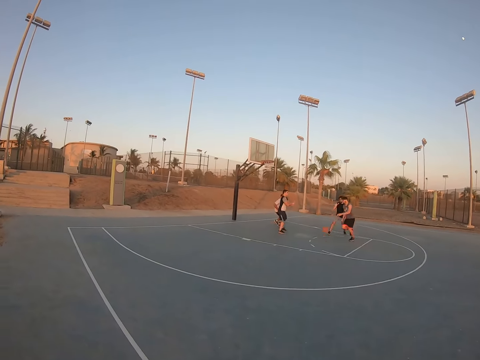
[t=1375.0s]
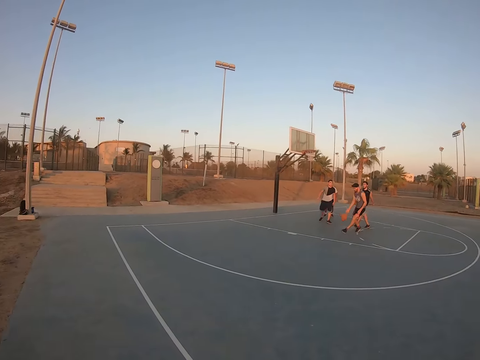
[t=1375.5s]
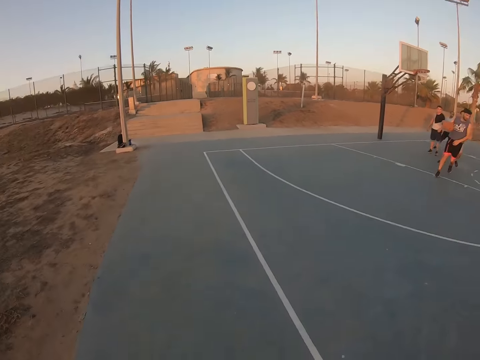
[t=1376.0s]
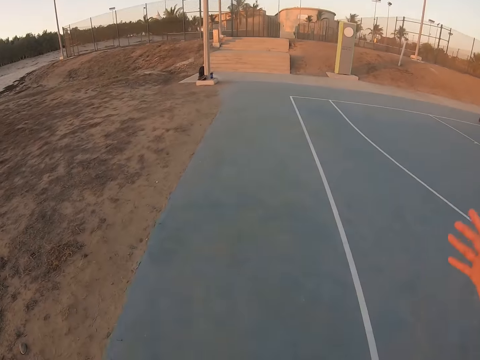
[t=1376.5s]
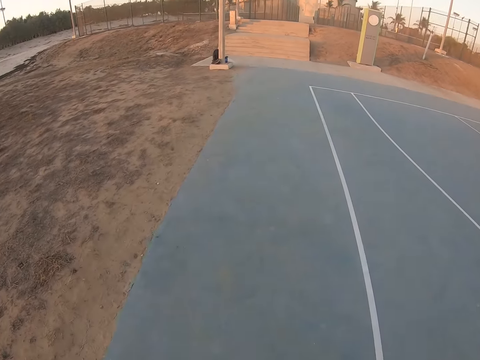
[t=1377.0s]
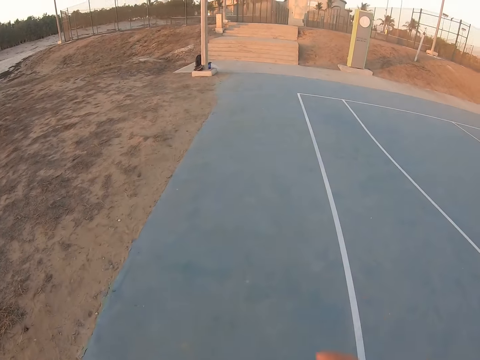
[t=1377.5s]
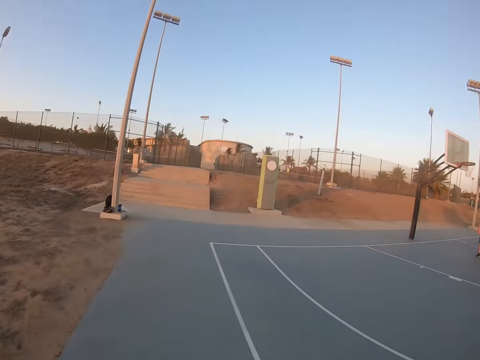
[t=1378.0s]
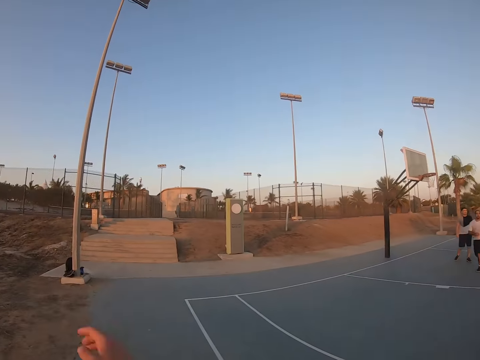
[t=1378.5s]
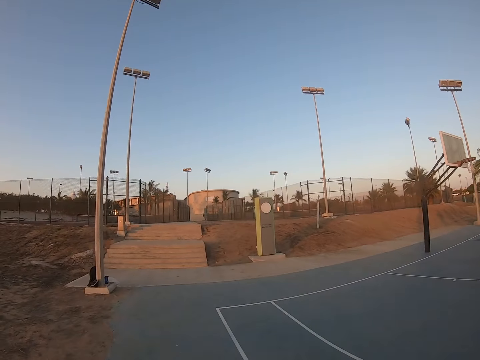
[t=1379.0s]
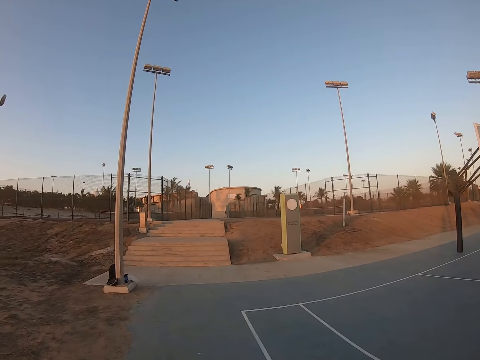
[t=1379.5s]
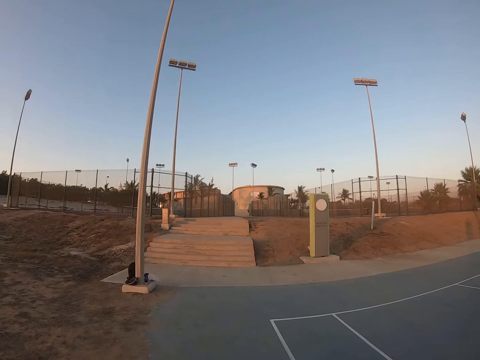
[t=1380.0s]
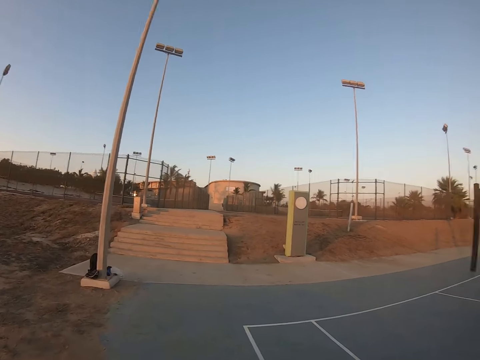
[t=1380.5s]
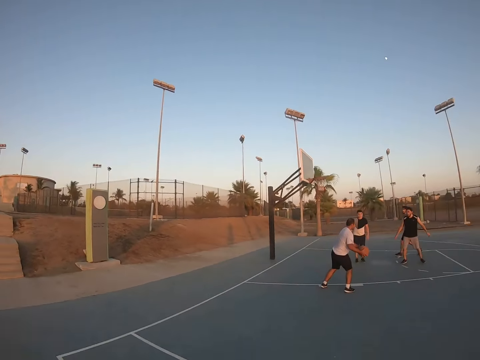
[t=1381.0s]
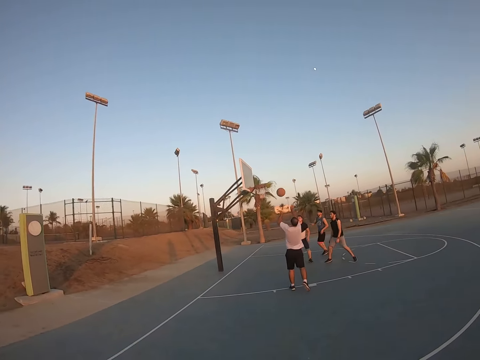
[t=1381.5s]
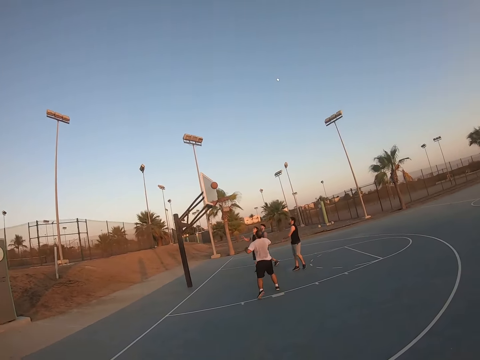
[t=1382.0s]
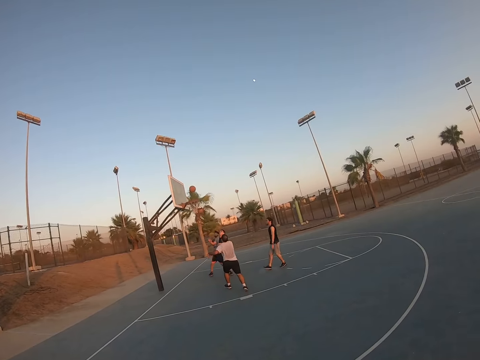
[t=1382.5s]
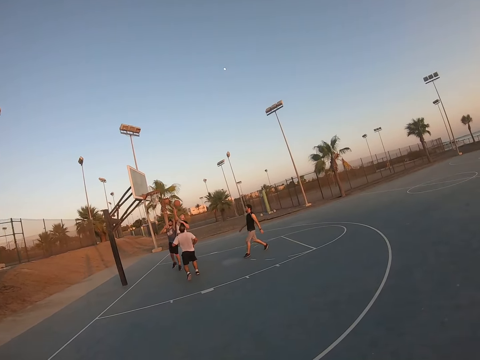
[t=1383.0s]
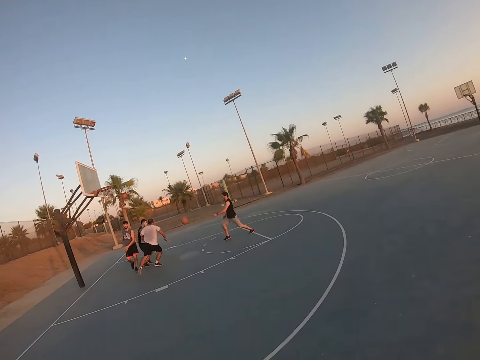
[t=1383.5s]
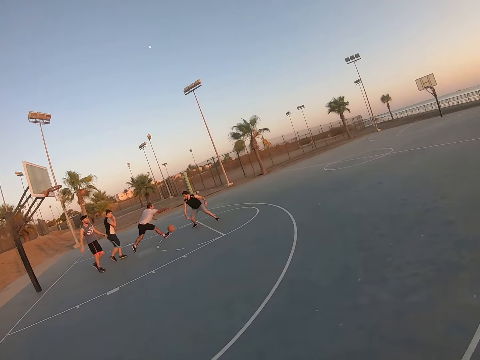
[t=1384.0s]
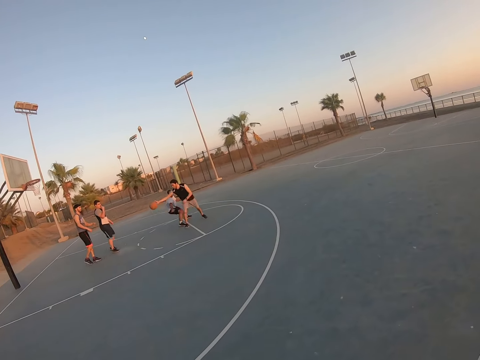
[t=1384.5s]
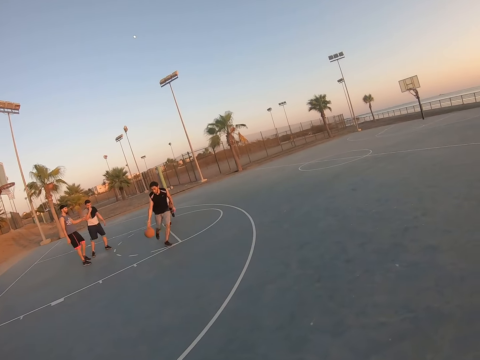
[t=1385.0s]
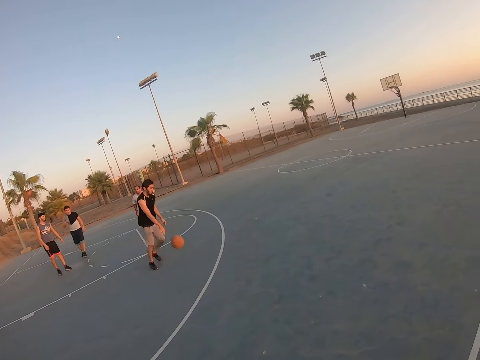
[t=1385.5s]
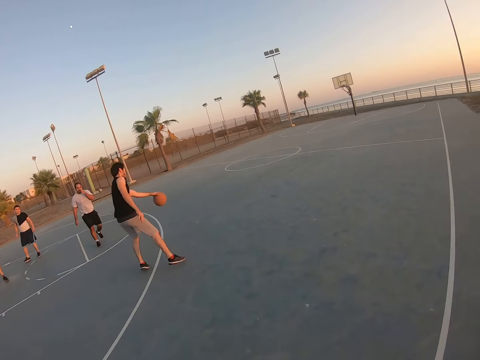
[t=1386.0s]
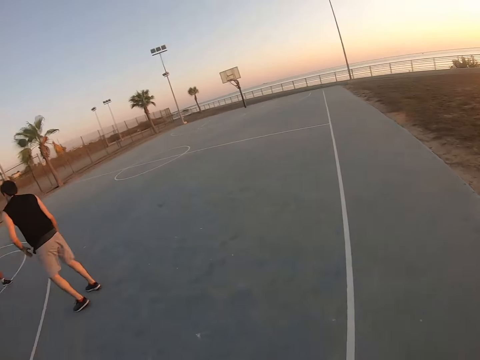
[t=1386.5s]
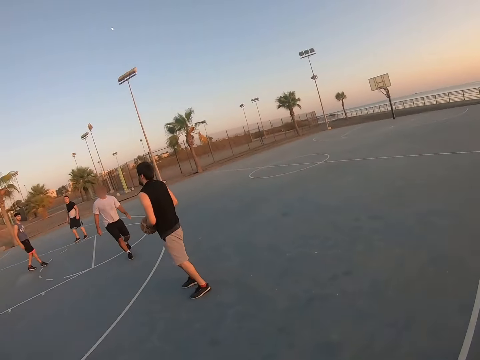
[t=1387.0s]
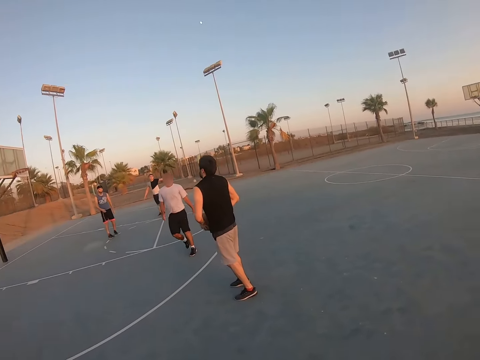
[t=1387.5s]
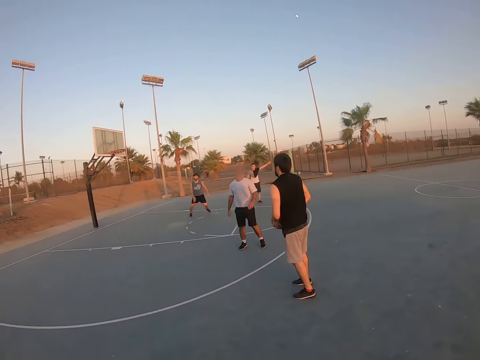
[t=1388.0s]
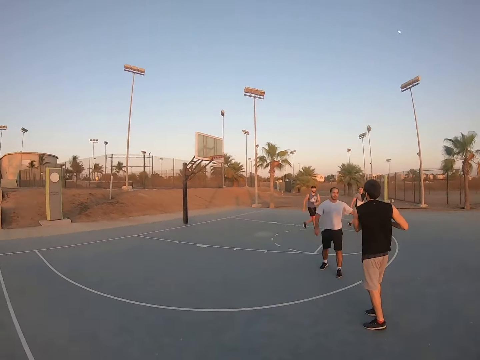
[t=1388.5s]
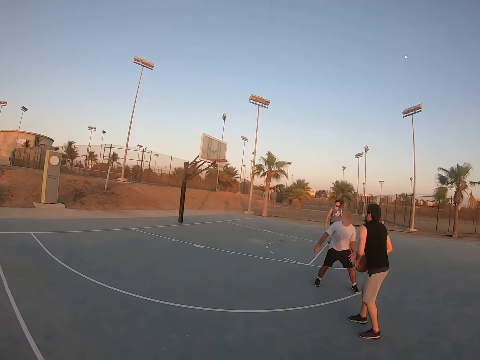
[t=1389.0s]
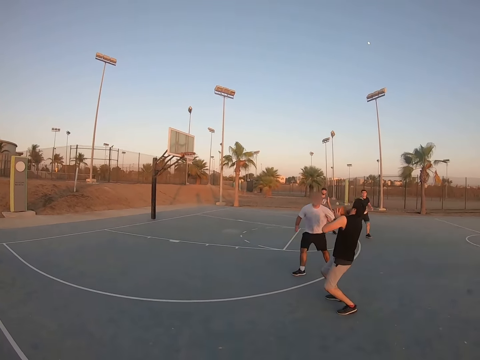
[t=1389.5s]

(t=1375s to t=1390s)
The camera wearer walks on the court. A man and three other people play basketball.

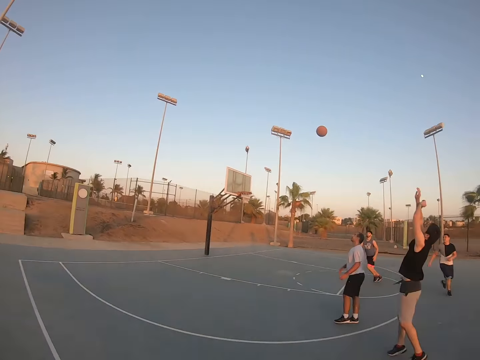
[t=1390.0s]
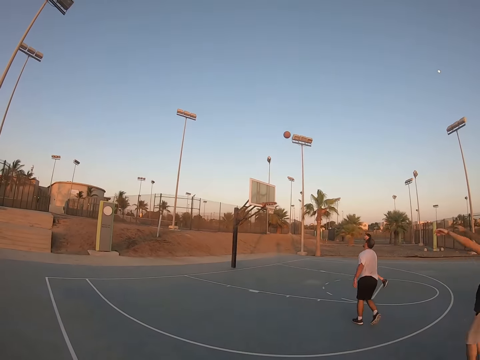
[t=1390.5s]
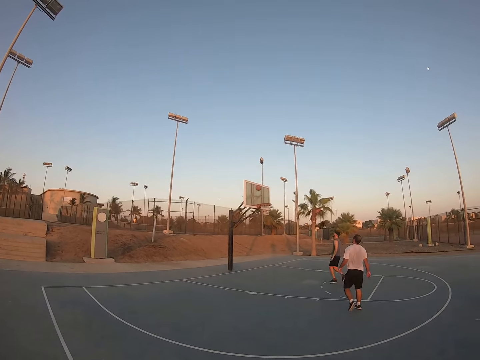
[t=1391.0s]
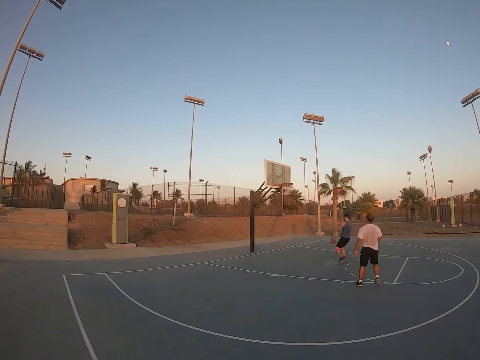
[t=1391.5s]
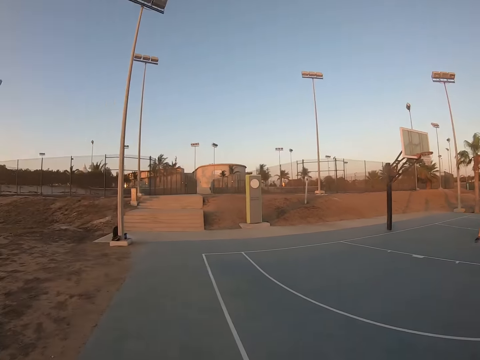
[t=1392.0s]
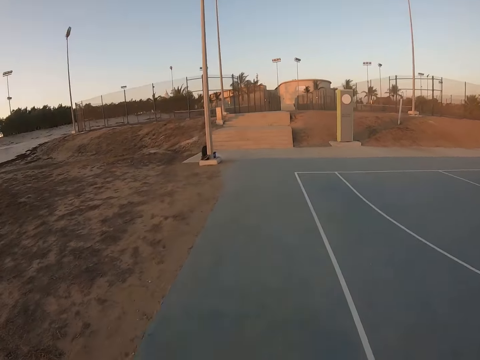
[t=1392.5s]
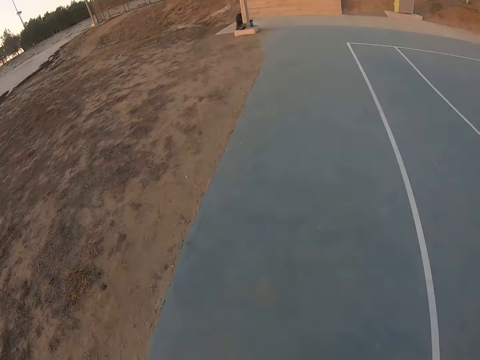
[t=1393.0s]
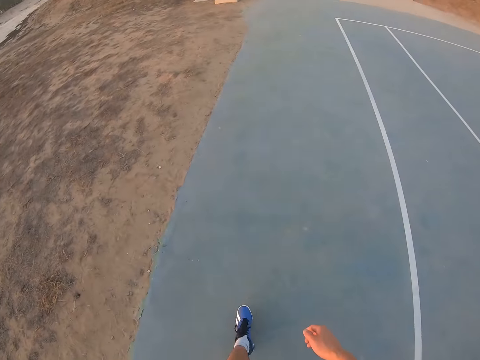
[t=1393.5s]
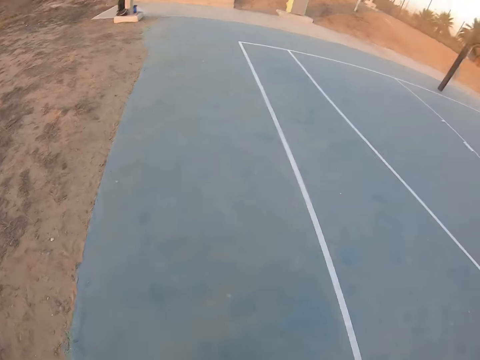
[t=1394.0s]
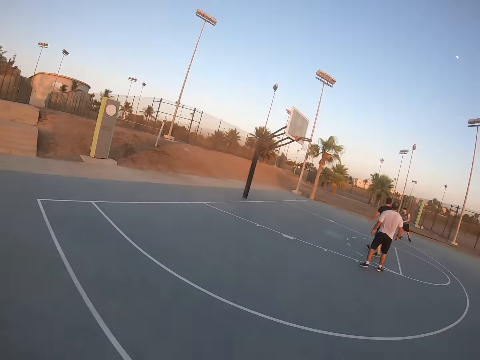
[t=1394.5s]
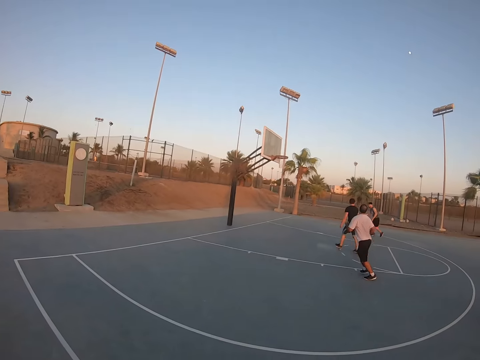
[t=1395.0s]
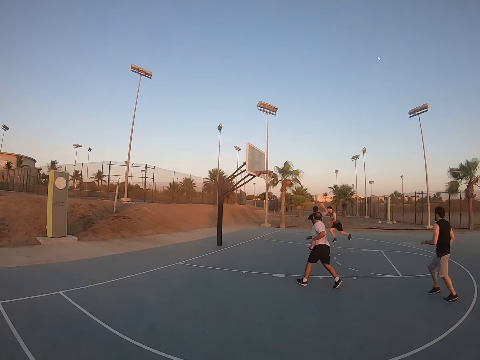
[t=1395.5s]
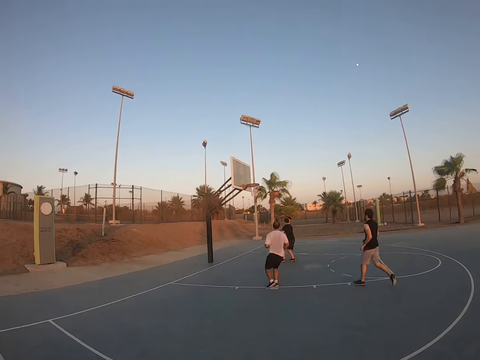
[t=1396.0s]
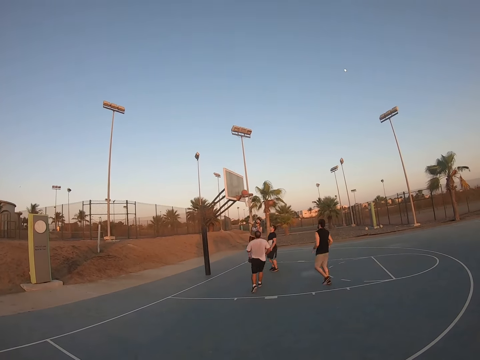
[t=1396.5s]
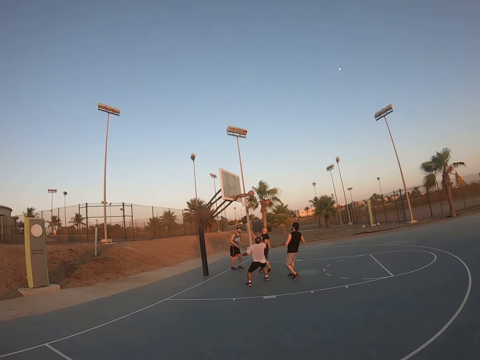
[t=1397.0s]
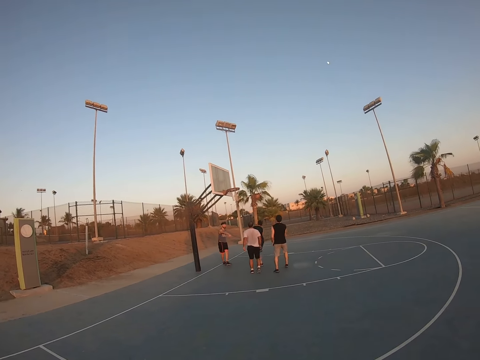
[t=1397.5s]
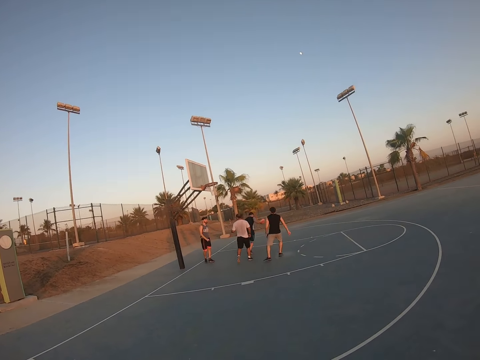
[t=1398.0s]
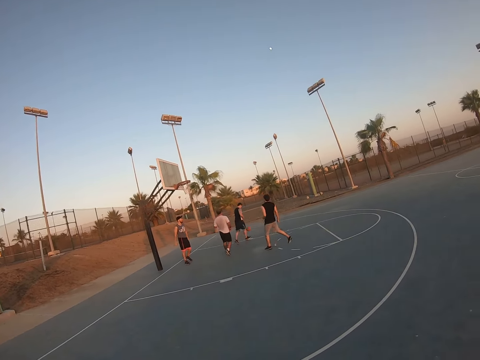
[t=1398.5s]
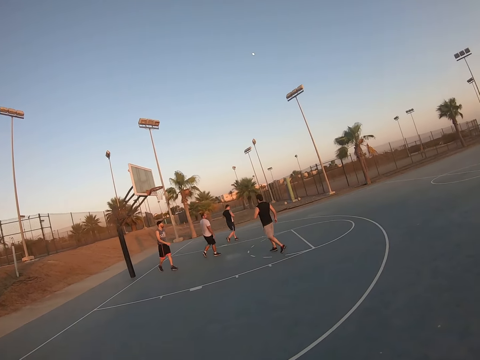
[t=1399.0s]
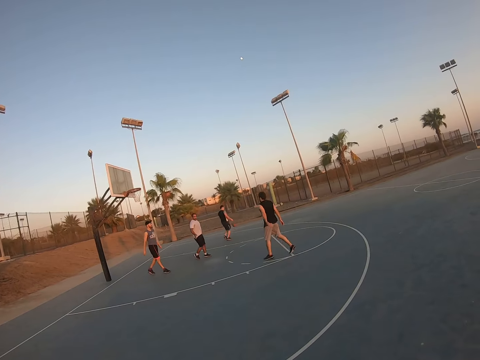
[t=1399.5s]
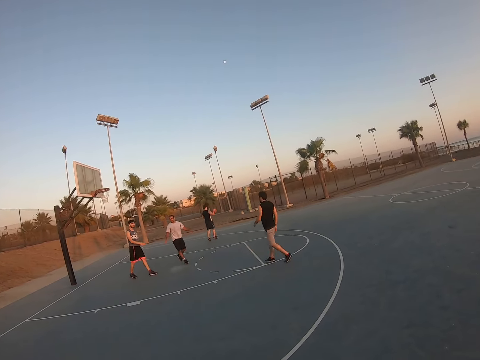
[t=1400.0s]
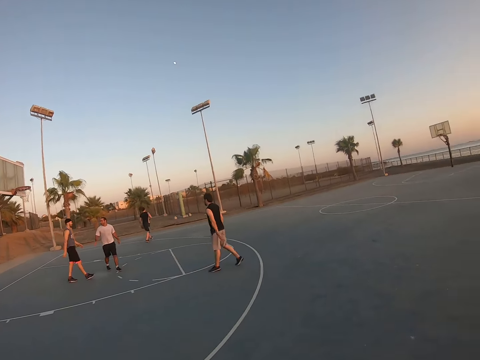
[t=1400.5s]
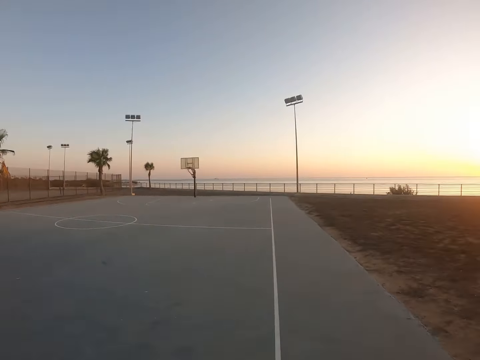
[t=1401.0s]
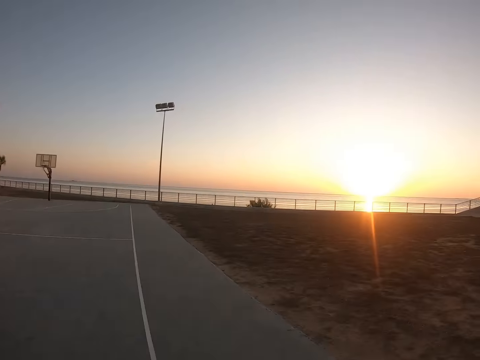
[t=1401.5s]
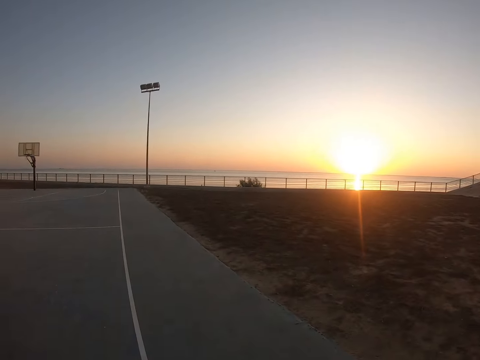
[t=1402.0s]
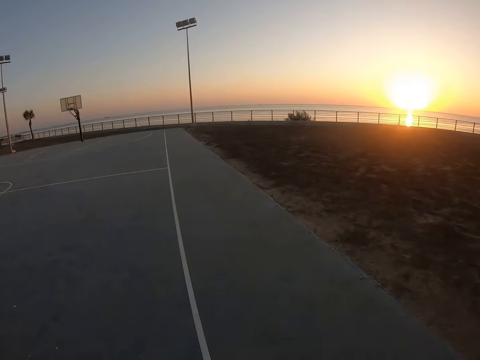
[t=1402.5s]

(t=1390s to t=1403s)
The camera wearer walks on the court. A man and three other people play basketball. The camera wearer walks on the court.
